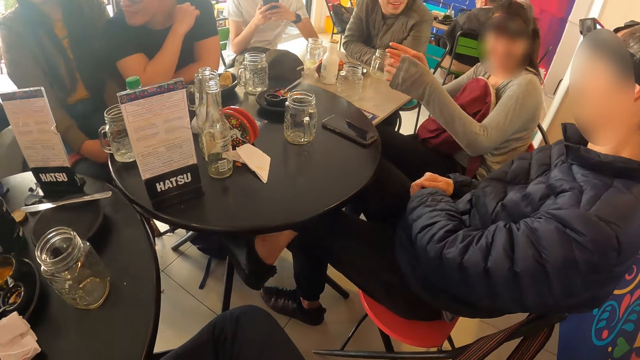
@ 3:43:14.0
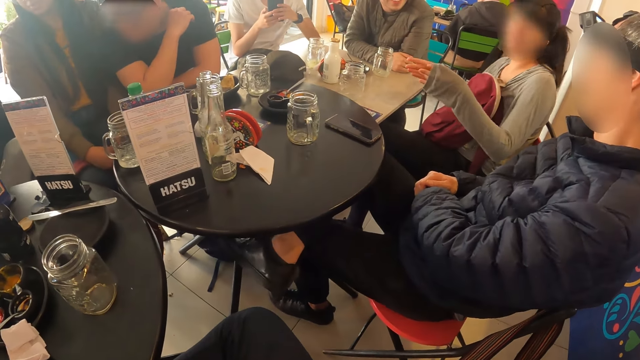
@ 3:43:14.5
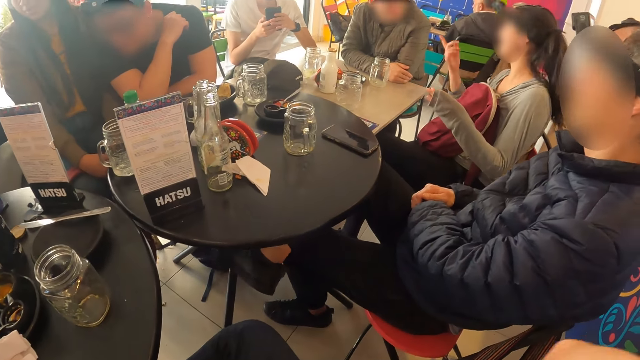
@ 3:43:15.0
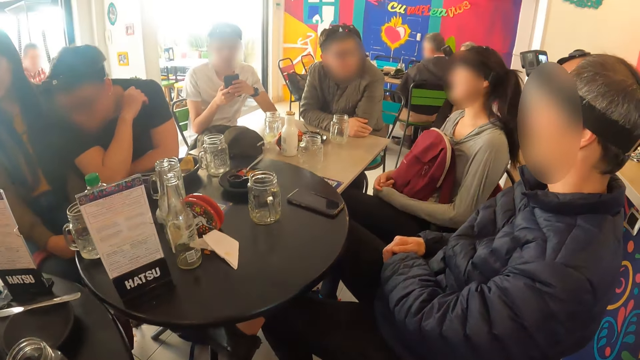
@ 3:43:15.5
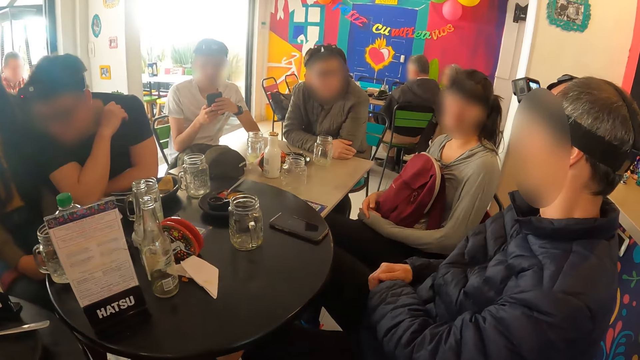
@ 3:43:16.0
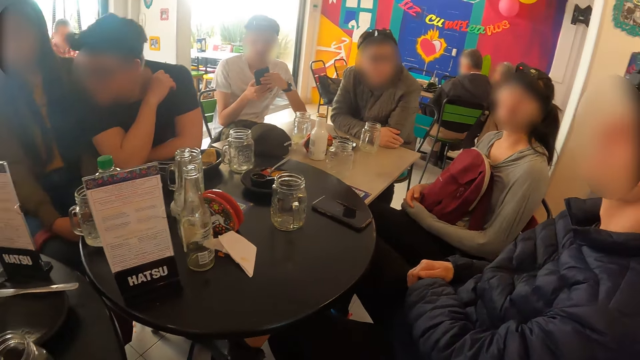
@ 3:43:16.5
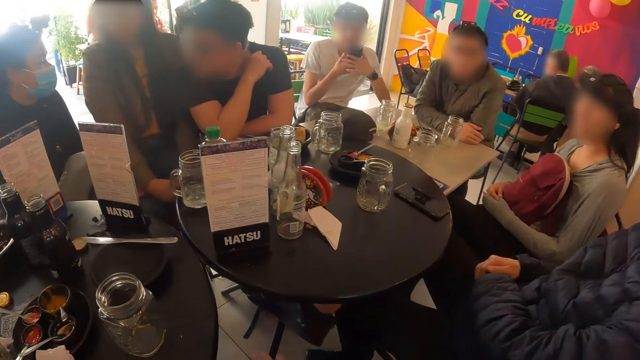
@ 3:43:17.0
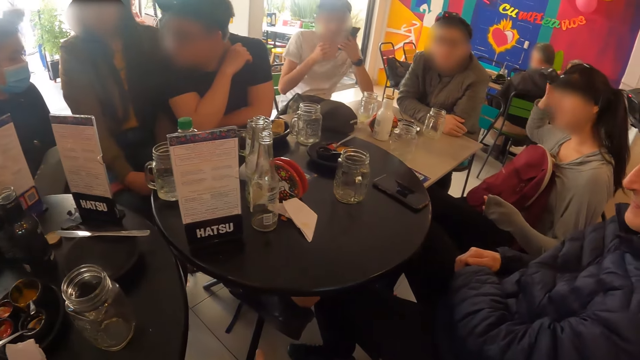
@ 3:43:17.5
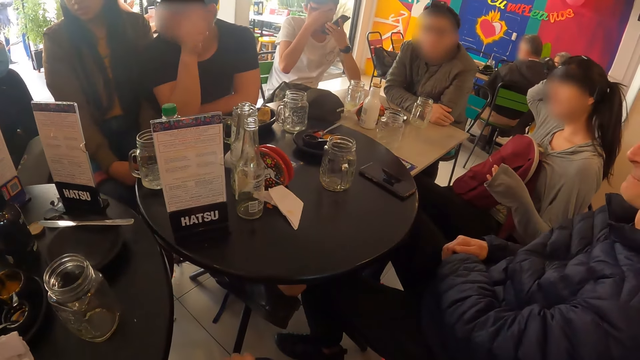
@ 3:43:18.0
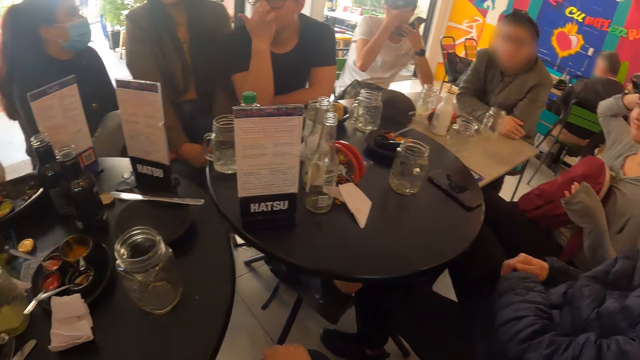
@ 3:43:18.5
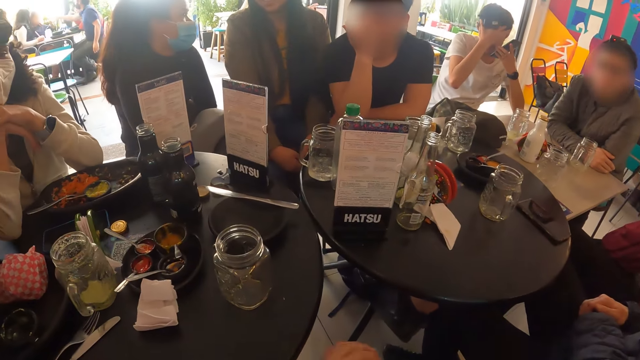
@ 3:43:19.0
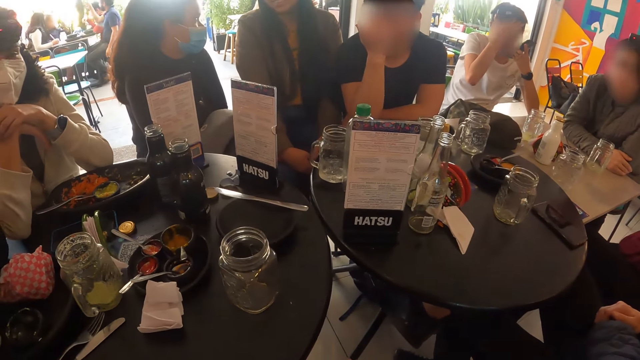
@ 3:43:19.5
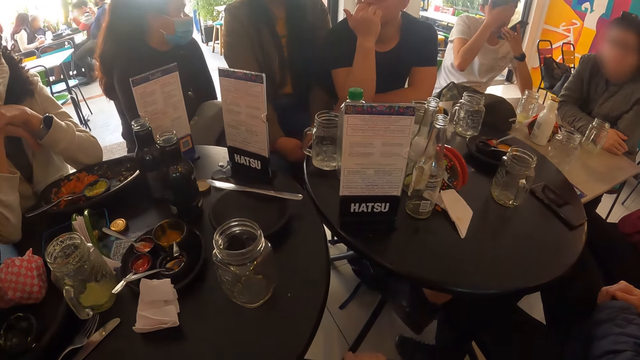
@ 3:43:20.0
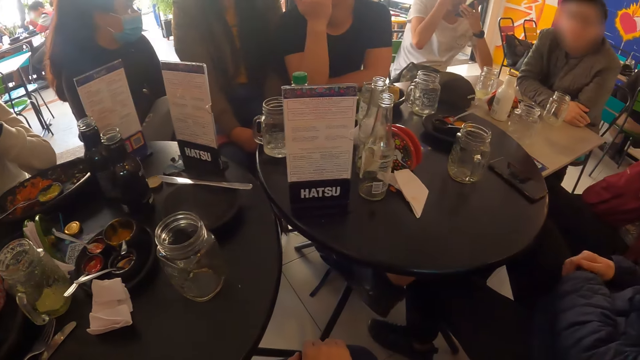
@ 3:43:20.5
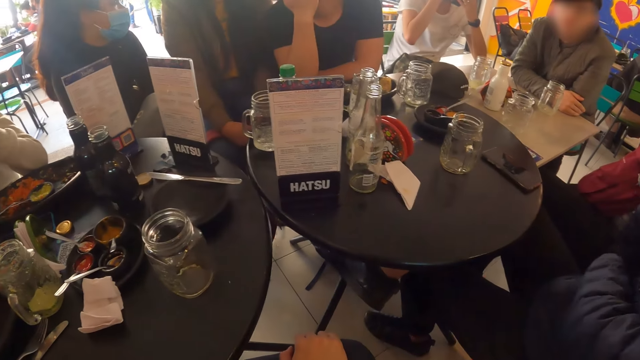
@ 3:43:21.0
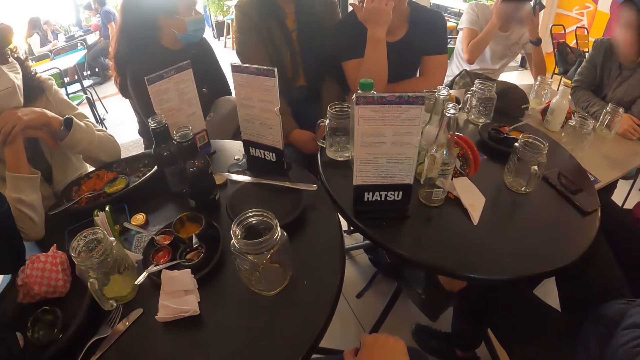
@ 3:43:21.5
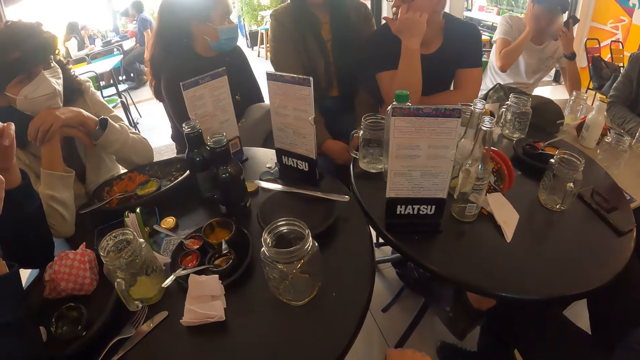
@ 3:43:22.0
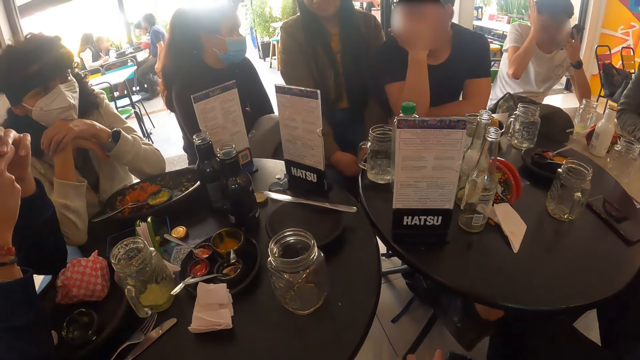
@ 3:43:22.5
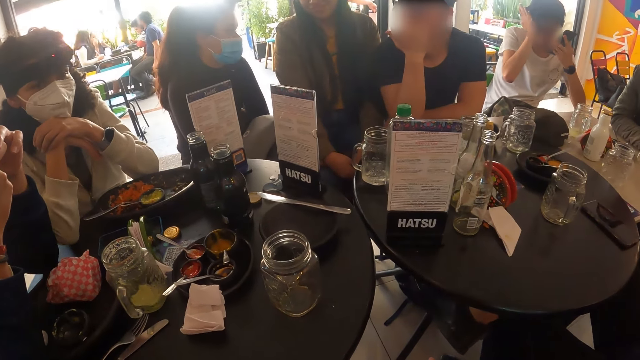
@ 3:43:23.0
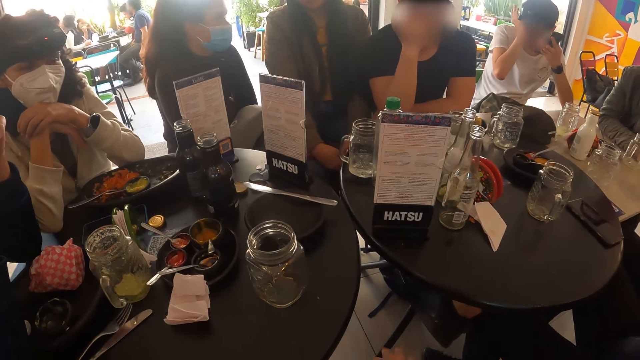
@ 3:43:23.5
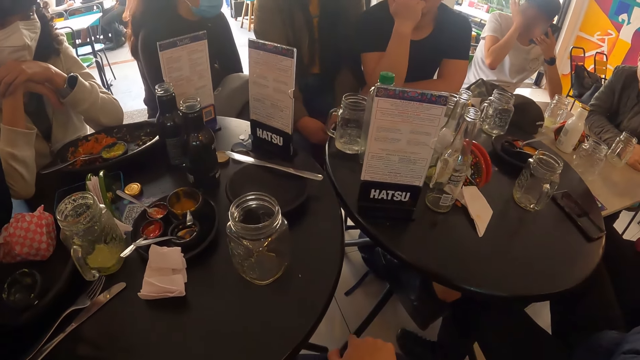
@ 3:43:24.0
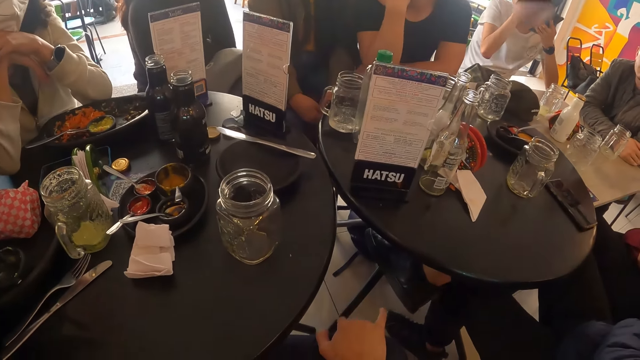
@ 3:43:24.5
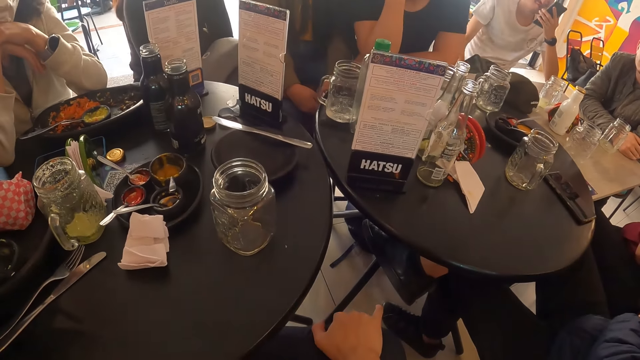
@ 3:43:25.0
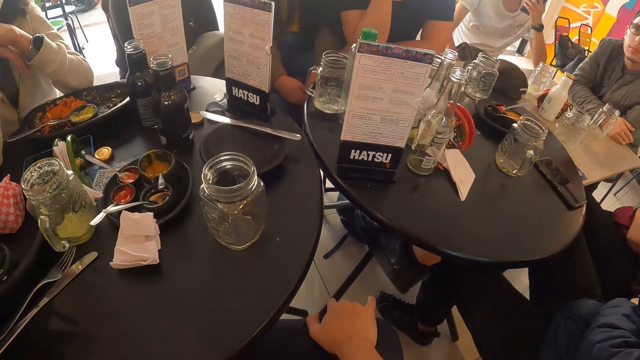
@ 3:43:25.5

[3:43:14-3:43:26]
A man rubs his face with his right hand. The man holds the phone with his left hand. A woman raises her right hand. Another man touches his face with his right hand. The camera wearer taps his right hand on his right leg.

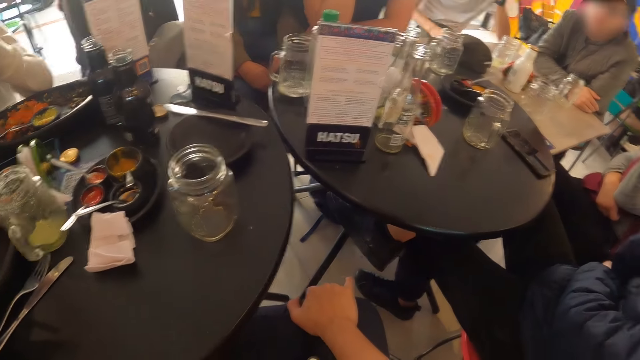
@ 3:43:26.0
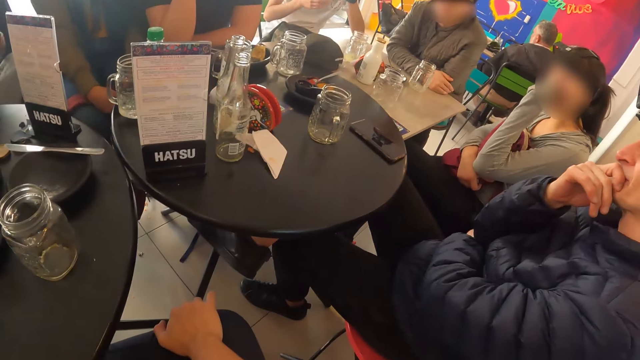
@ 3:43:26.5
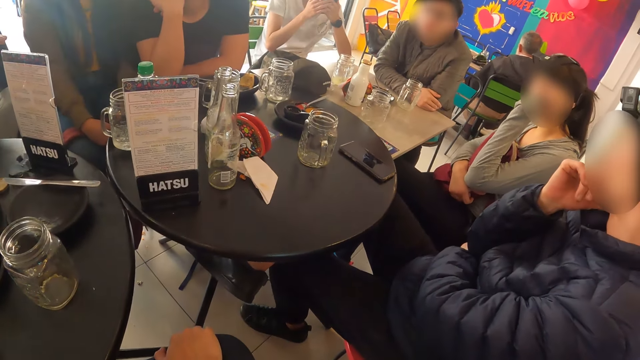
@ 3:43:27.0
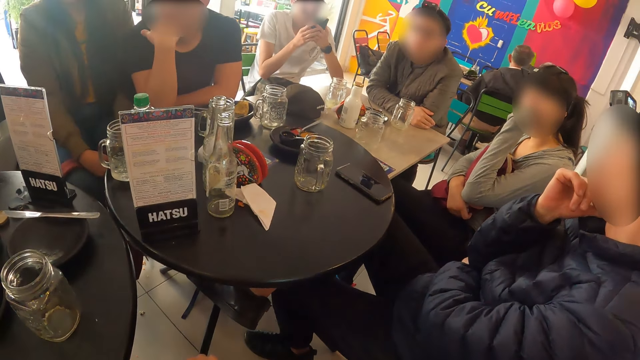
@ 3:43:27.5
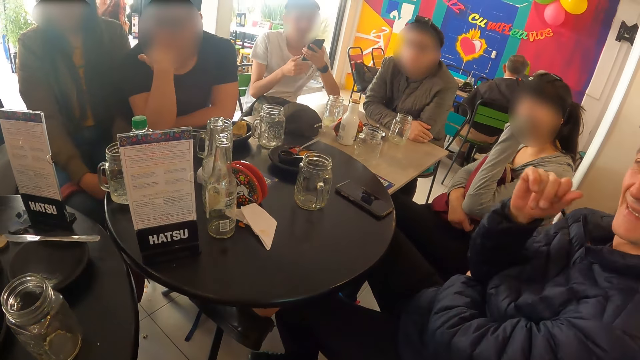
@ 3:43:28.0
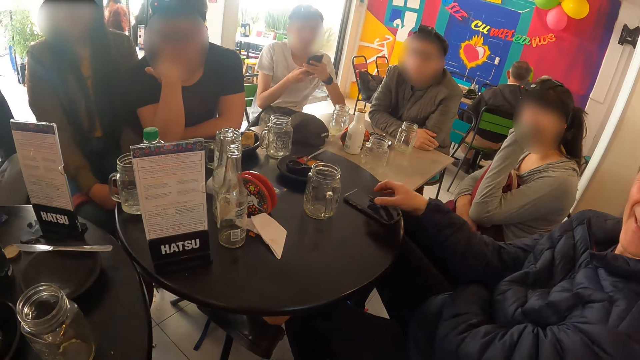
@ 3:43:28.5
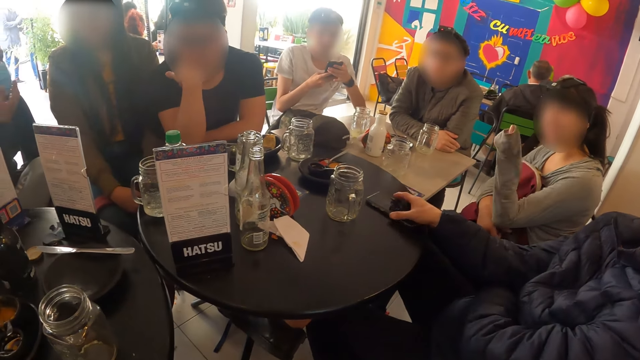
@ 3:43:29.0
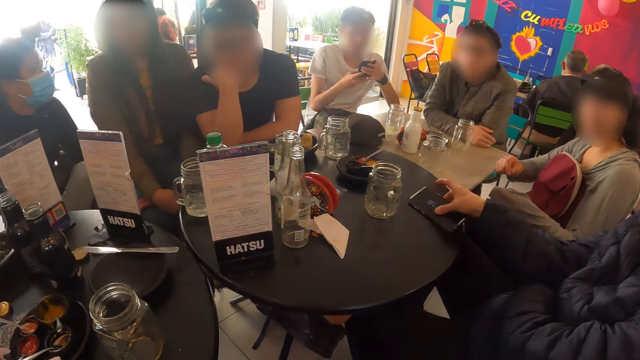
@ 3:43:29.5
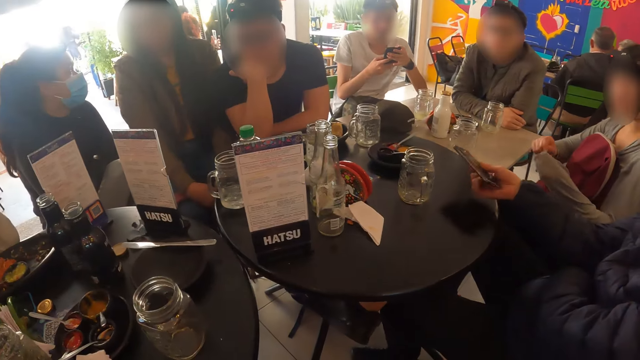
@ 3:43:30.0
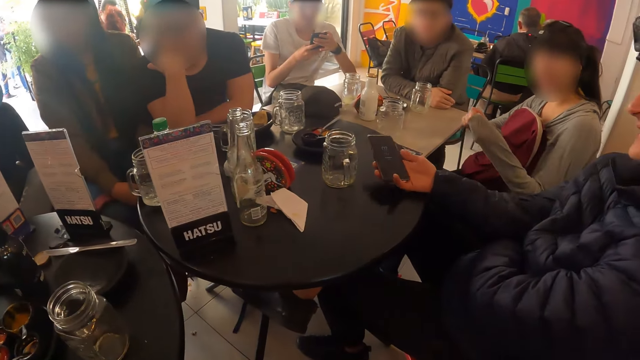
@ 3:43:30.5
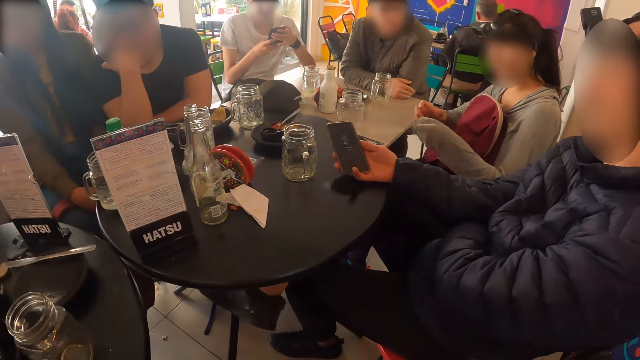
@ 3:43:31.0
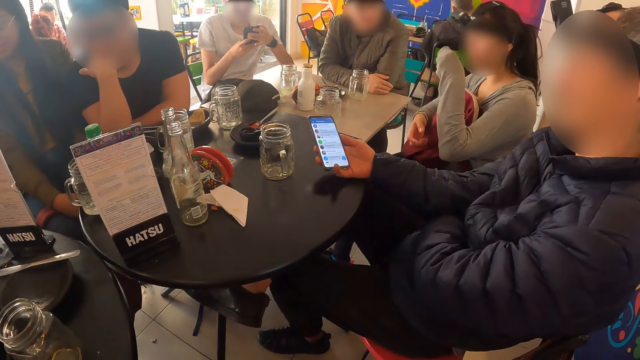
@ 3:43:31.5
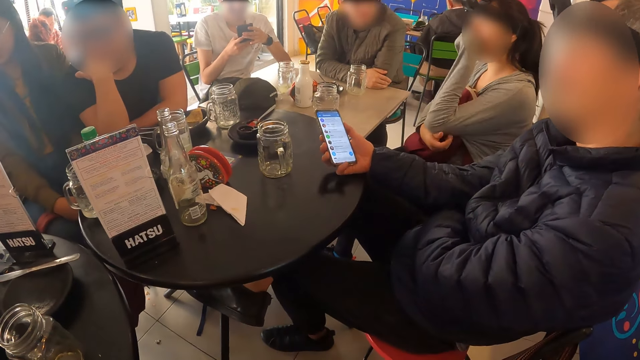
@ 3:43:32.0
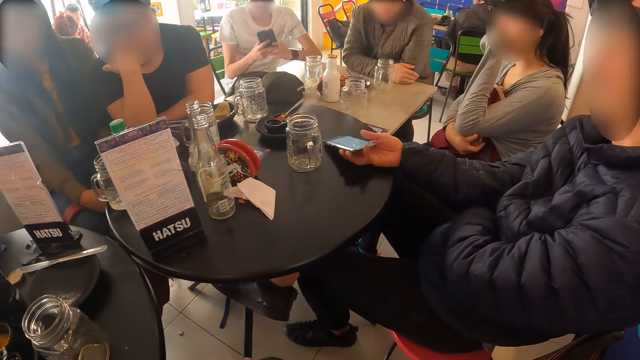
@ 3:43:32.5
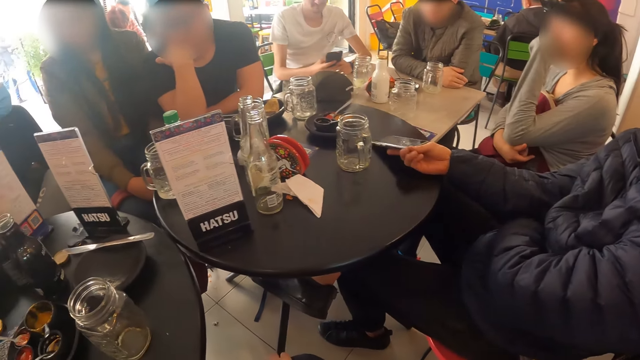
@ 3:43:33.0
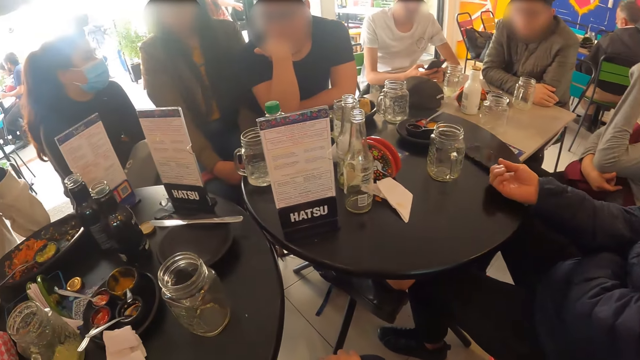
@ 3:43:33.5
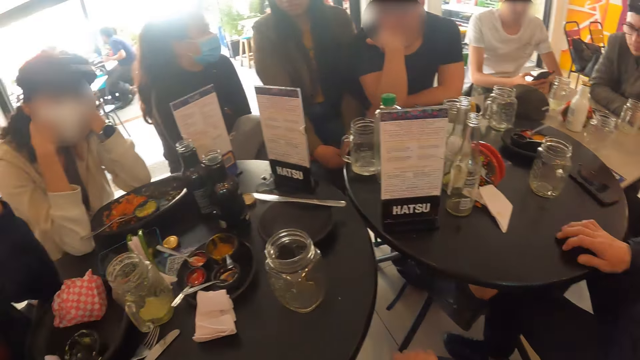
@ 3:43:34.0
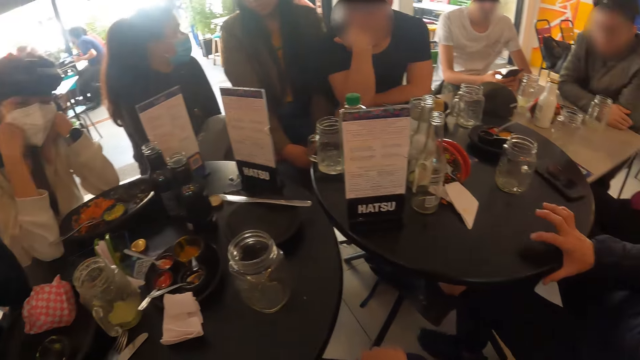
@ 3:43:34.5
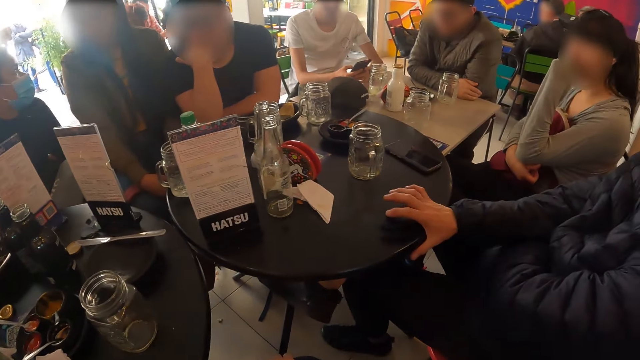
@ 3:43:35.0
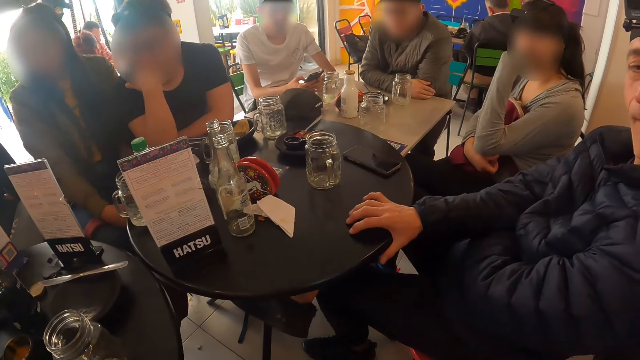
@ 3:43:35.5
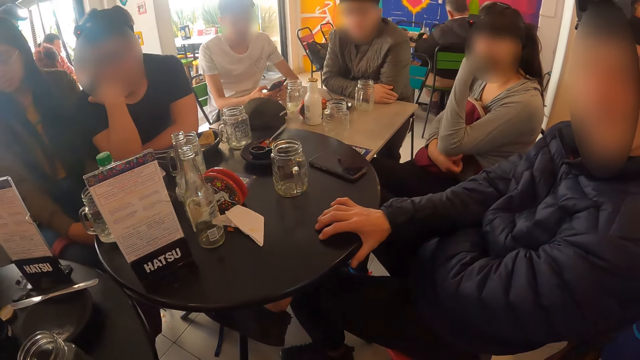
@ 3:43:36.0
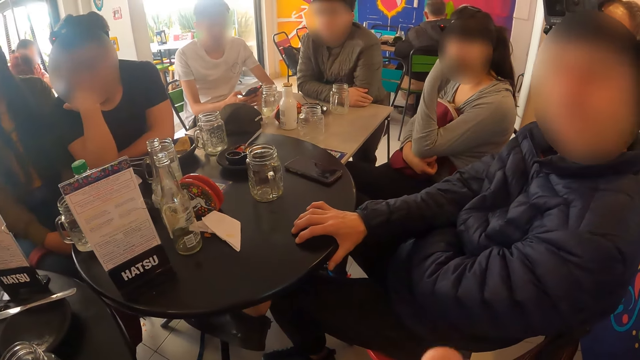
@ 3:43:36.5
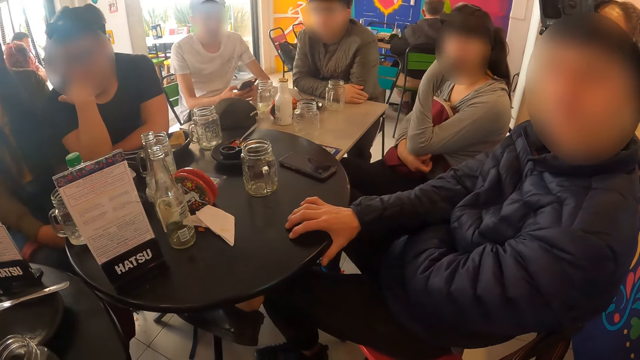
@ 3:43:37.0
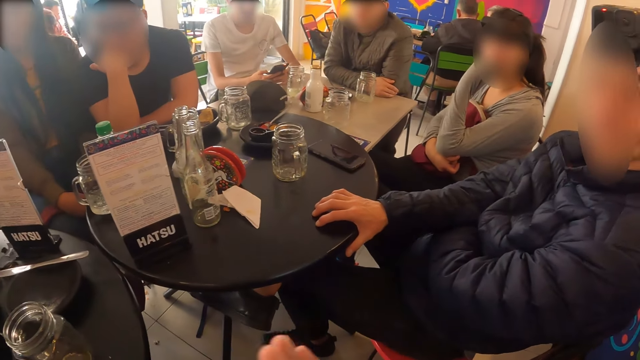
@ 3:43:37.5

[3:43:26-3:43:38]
A woman gesticulates with her right hand. A man presses the phone with both hands. Another woman rests her left elbow on her right hand. Another man picks up the phone from the table with his right hand. The other woman gesticulates with both hands. The other man turns on the phone with his right hand. The other woman rests her left elbow on her right hand. The other man drops the phone on the table with his right hand. The first man rests his hands on the table. The other man taps the fingers of his right hand on the table. The camera wearer interacts with the other woman. He interacts with the other man. He gesticulates with his right hand.
